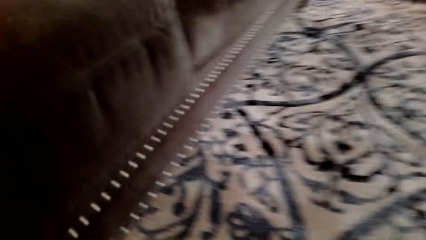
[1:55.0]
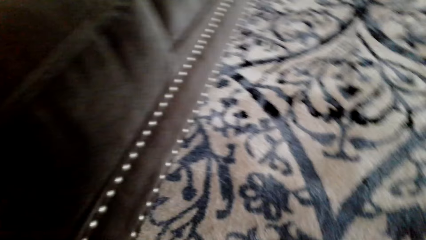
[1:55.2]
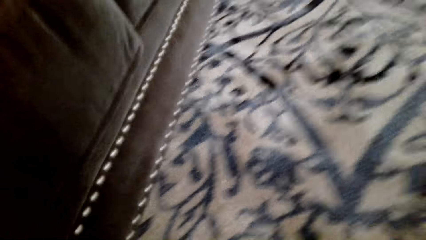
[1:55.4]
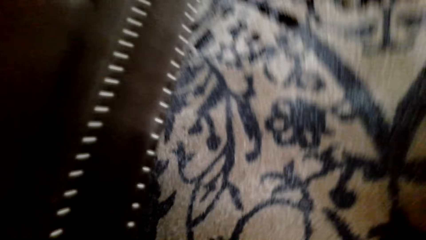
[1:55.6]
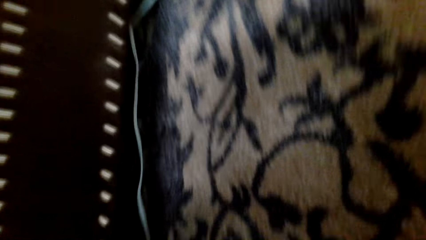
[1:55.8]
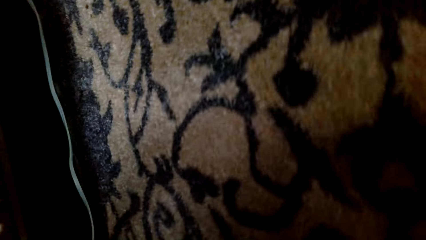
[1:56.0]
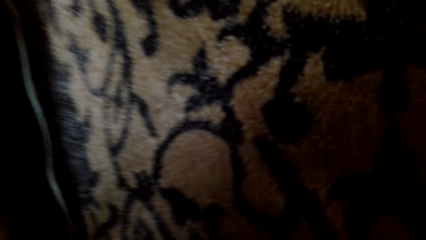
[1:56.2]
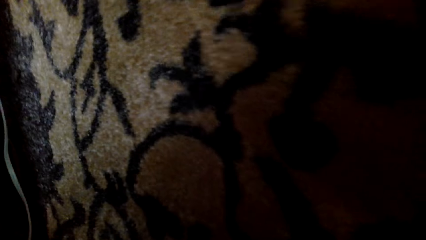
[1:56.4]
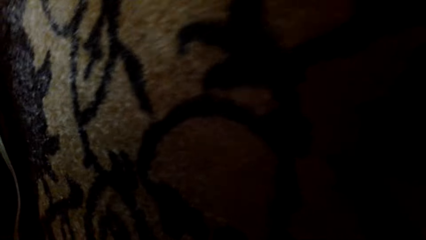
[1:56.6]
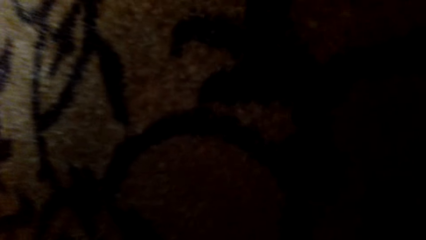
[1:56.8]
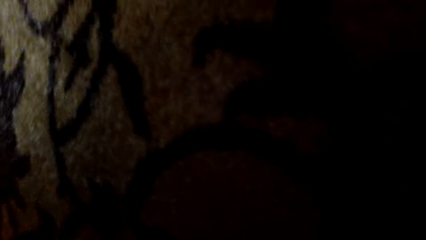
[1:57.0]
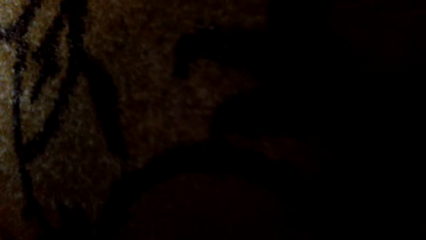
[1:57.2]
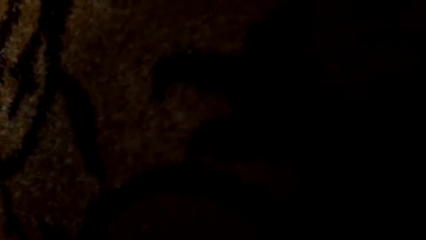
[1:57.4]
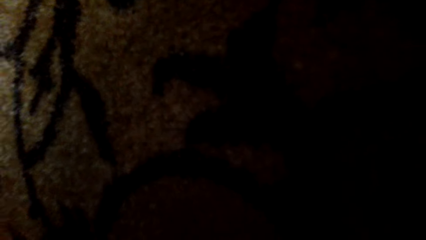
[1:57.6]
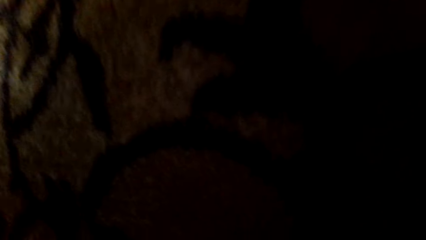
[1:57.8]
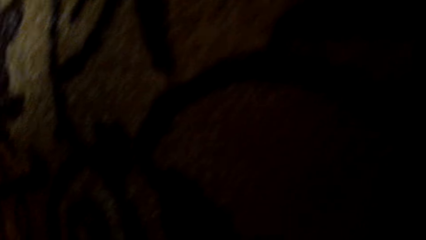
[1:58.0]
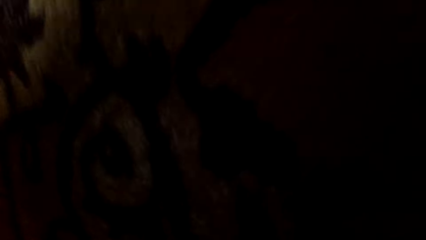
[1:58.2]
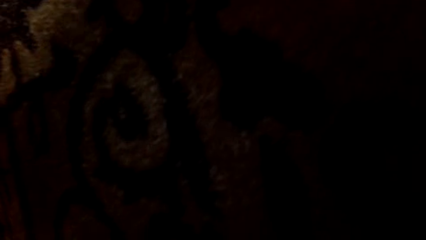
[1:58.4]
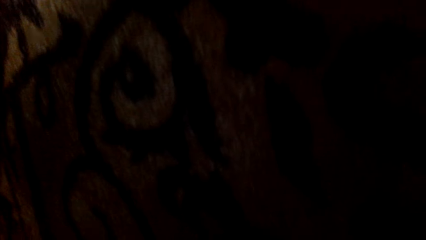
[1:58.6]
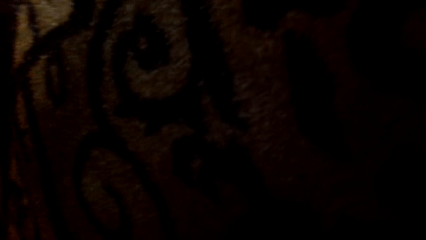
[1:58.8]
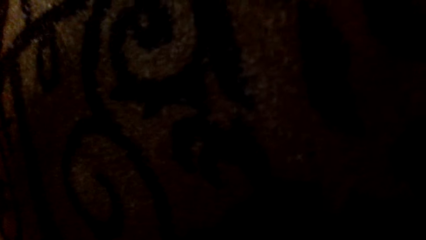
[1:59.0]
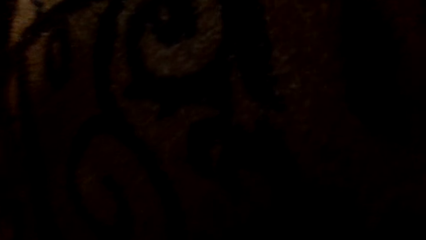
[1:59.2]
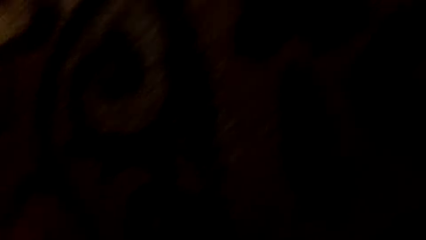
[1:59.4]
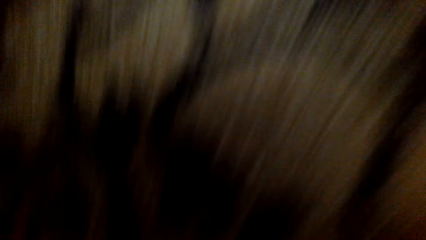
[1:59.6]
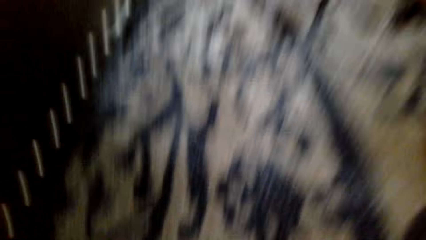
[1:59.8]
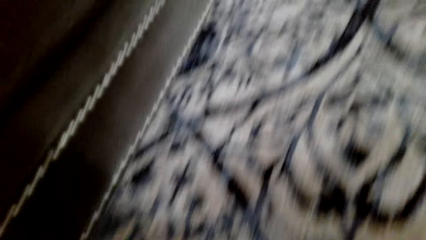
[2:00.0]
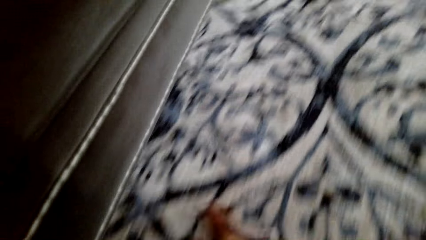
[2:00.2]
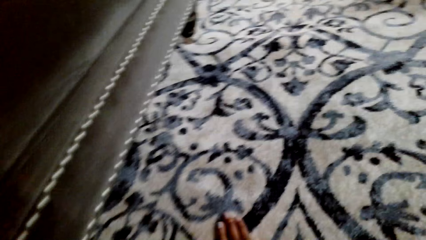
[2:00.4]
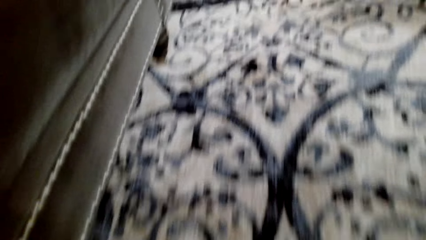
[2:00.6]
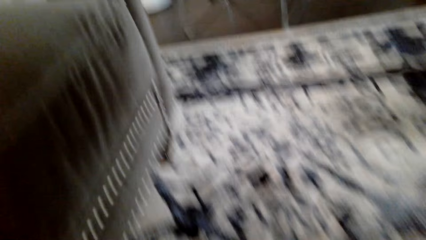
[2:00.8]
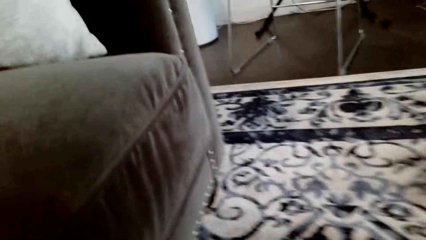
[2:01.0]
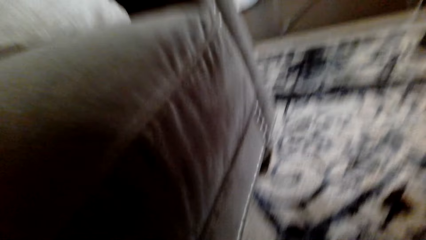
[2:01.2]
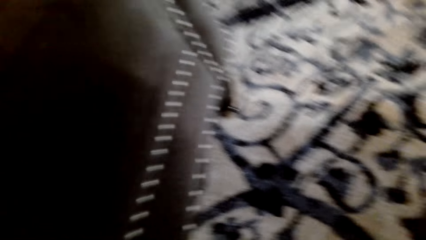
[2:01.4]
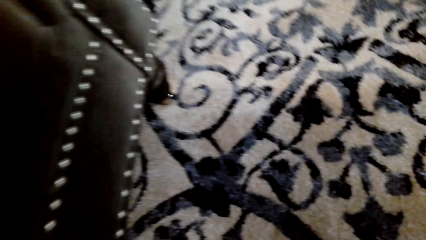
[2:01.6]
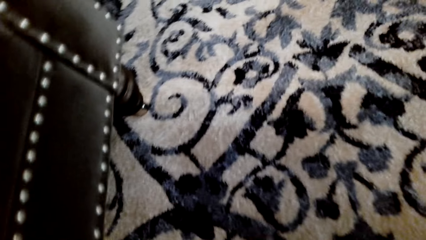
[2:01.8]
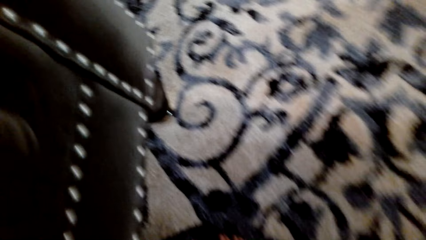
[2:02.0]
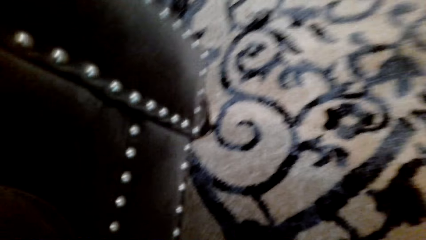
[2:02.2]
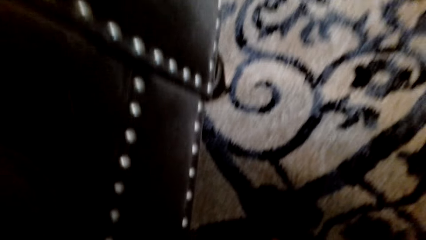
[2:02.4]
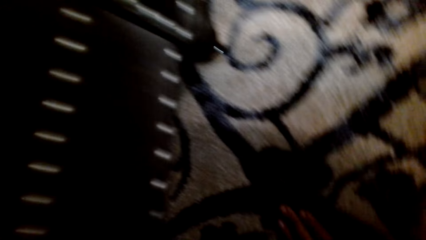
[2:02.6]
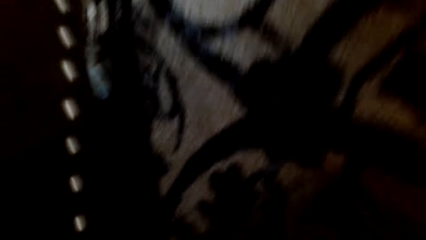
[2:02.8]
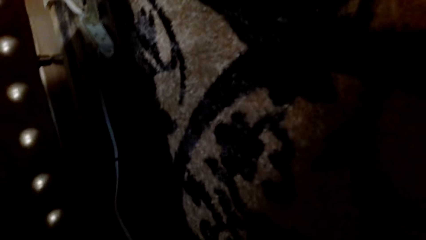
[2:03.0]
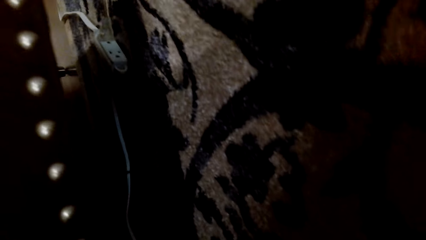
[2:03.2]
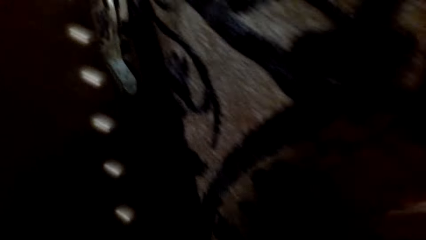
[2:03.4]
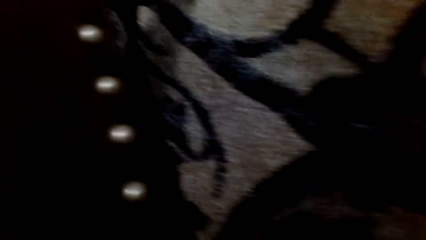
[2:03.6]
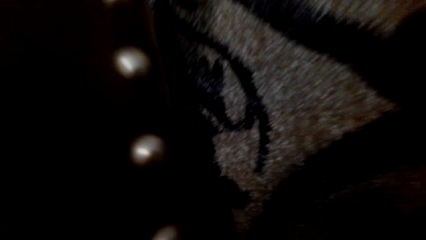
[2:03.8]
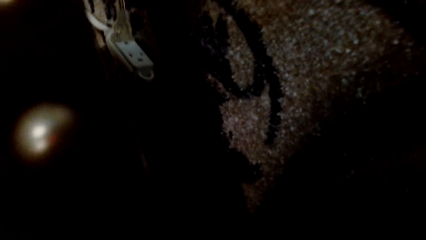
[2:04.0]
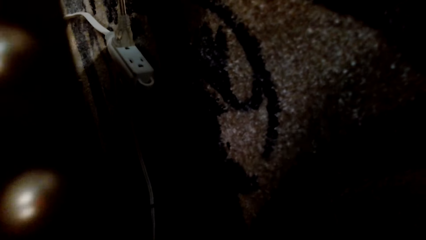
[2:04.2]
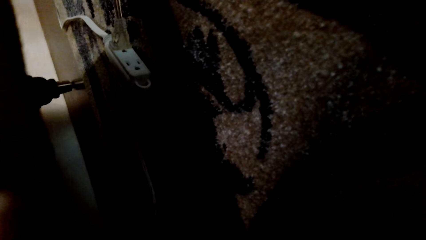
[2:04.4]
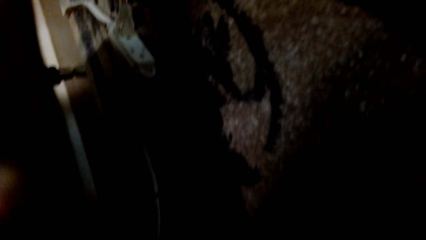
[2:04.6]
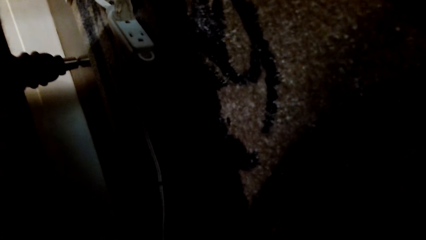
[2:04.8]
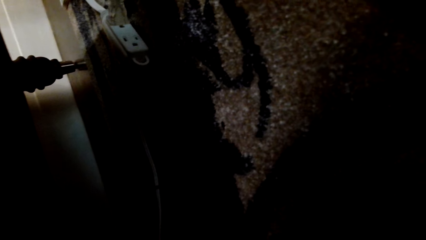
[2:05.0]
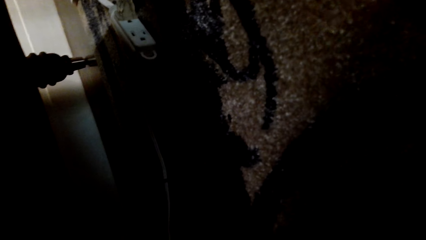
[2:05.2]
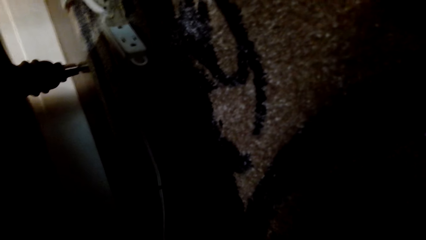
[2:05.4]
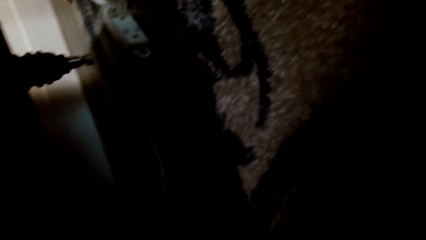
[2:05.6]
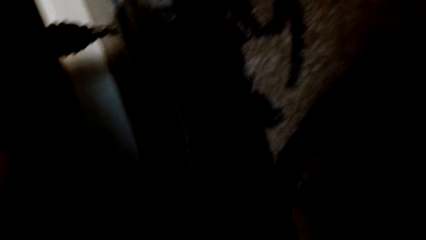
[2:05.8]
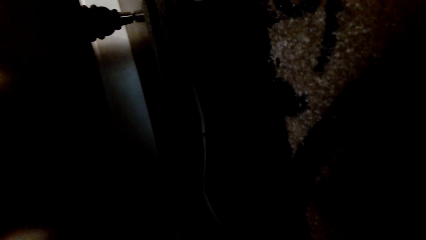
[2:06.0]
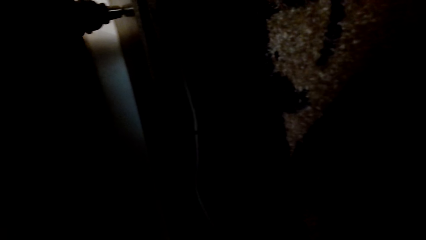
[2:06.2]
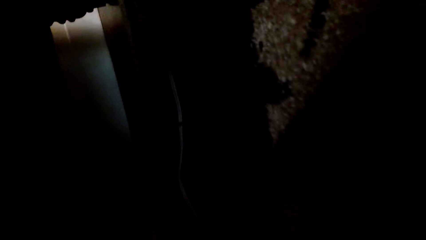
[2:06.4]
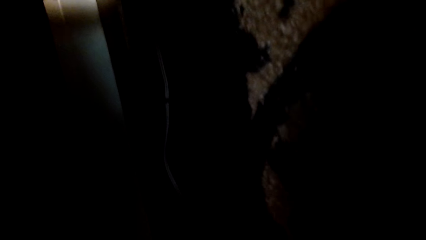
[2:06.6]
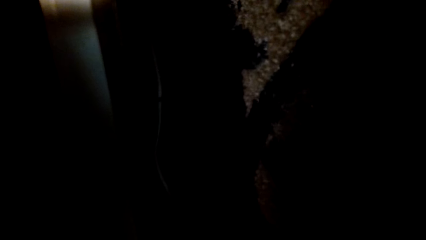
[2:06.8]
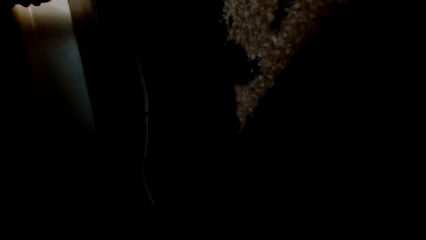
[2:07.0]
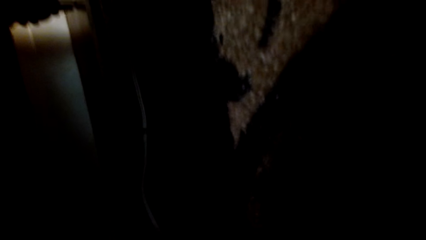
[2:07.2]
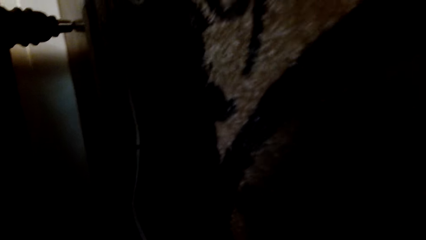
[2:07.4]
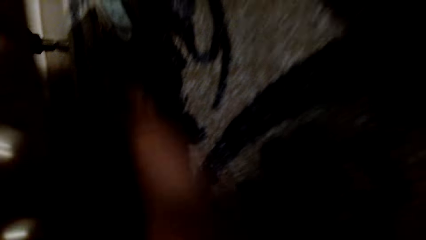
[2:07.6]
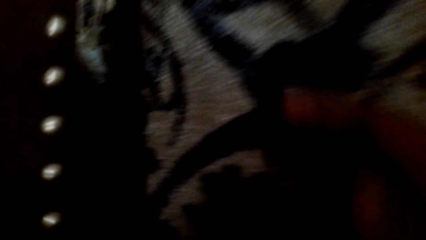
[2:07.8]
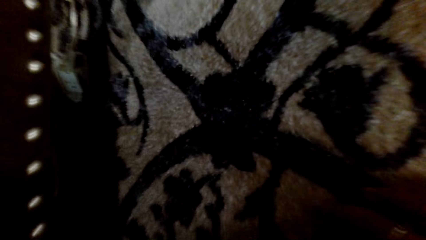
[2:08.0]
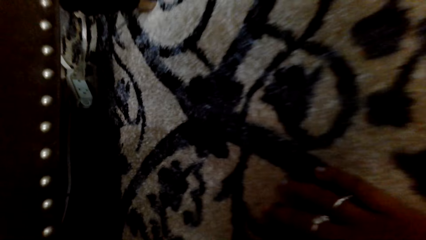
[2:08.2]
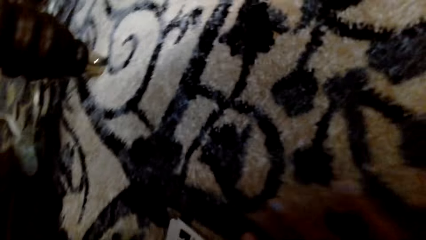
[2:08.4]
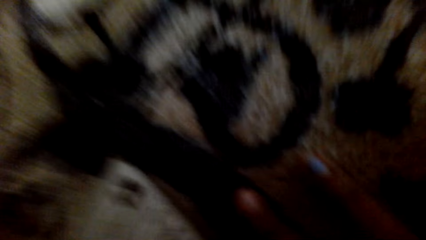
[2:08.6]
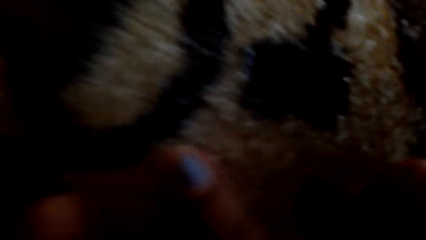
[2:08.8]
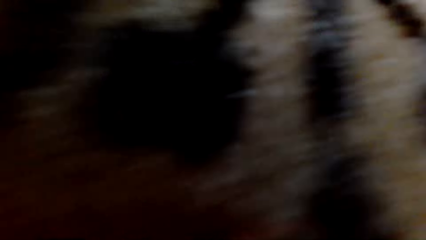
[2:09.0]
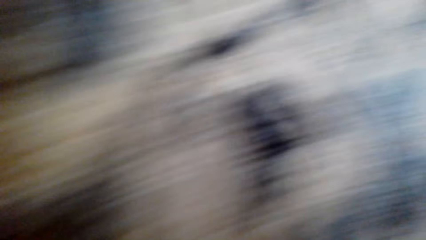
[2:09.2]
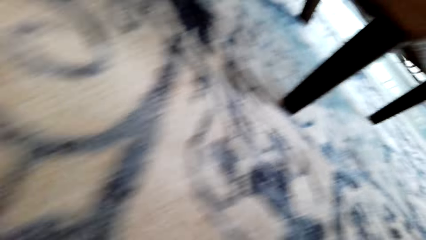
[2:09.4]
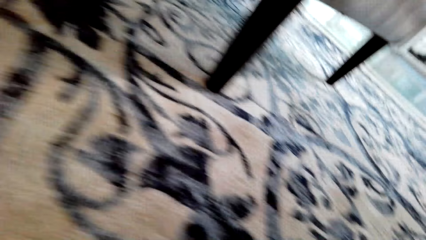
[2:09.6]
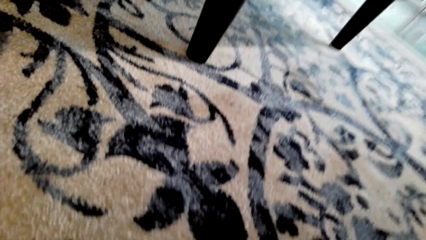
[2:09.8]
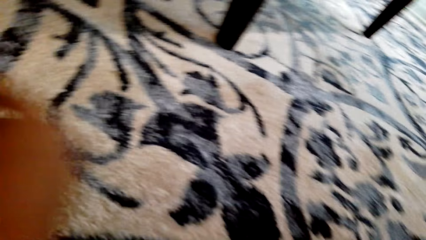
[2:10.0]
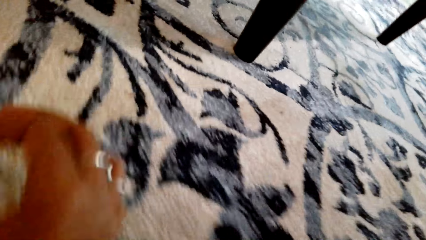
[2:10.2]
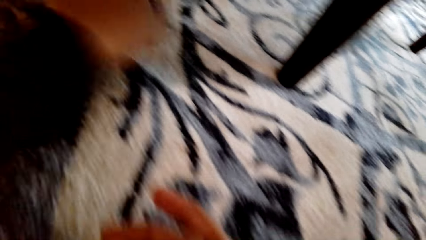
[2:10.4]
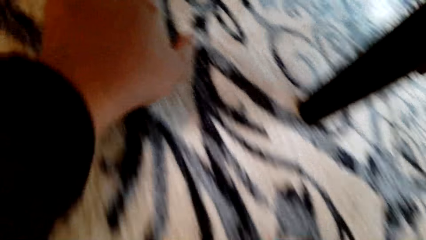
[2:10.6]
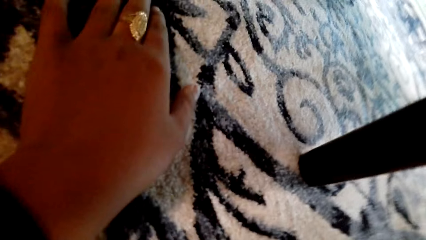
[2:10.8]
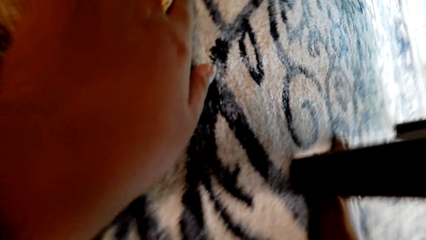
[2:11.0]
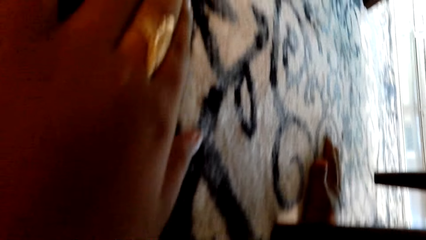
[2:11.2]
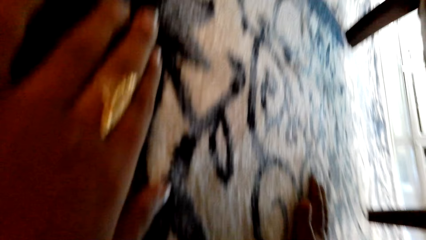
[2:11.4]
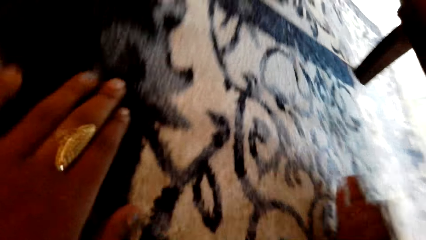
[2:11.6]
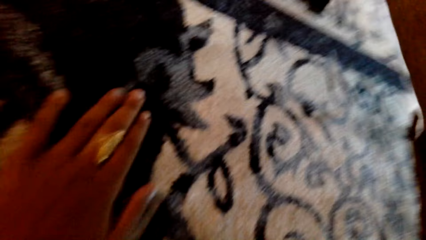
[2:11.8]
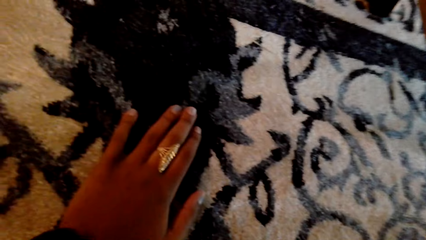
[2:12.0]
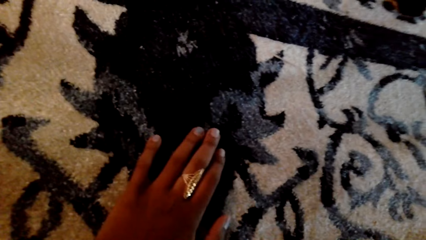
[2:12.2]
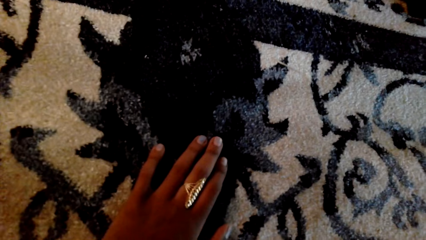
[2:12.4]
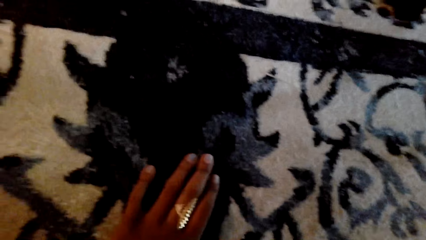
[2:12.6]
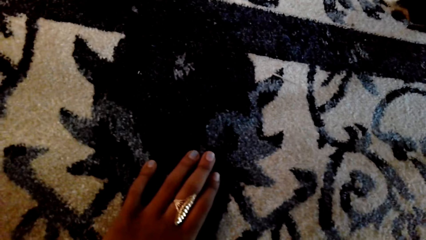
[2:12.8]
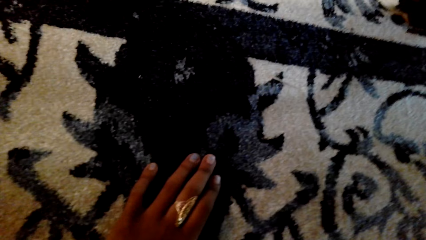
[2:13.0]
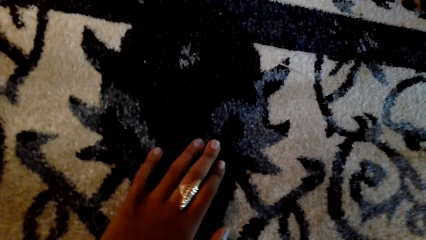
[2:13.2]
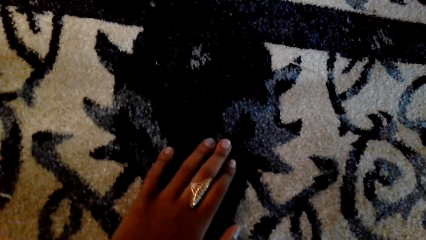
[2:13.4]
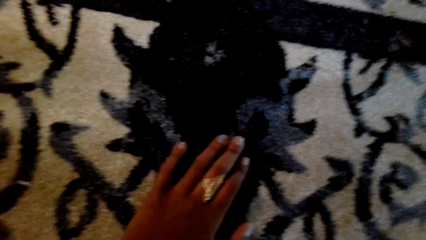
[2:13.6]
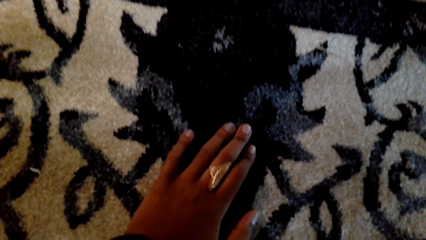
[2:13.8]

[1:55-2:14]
The camera wearer turns to the sofa. They check under the seats. They crawl forward. They look under the sofa. They turn to a single seater and touch the carpet under the single seater.
